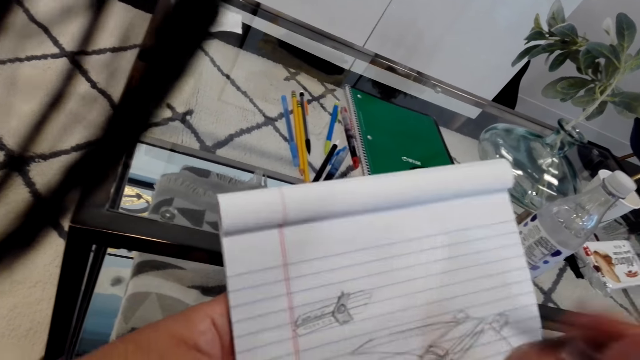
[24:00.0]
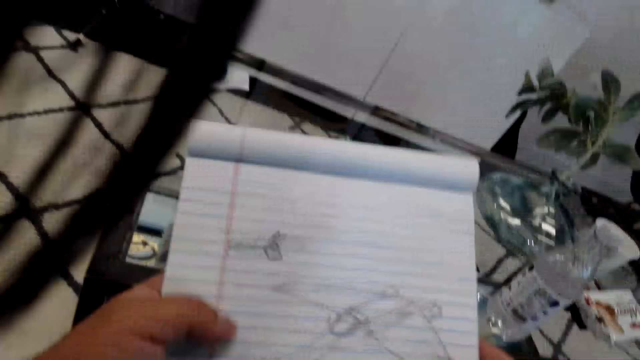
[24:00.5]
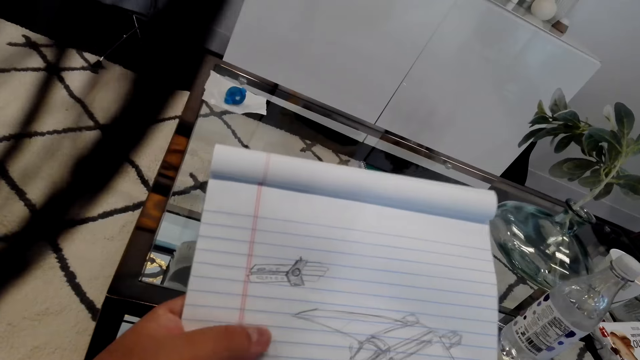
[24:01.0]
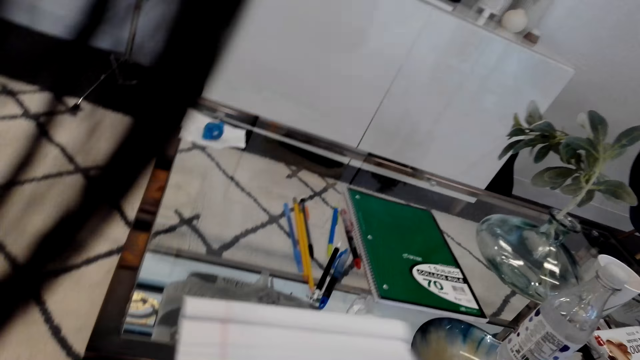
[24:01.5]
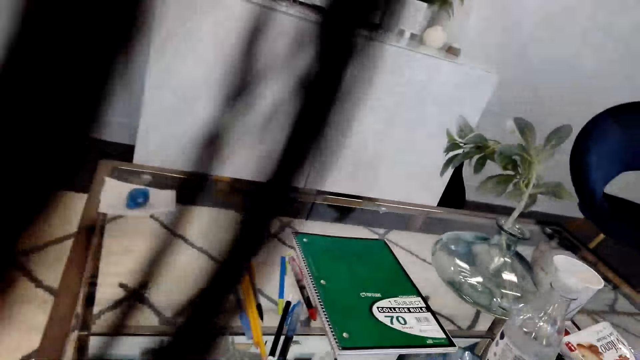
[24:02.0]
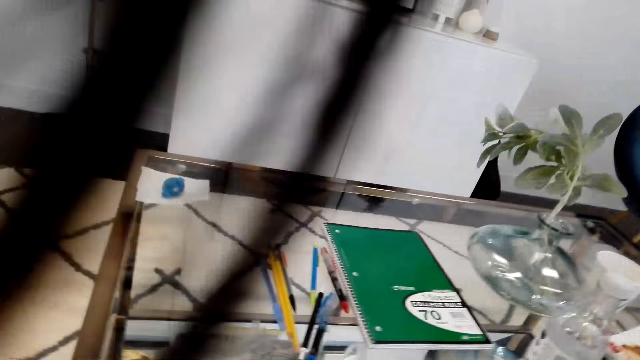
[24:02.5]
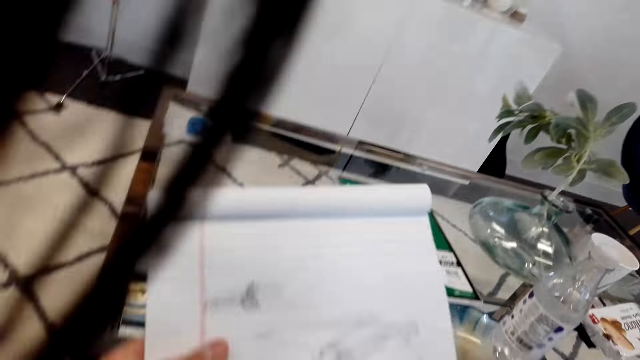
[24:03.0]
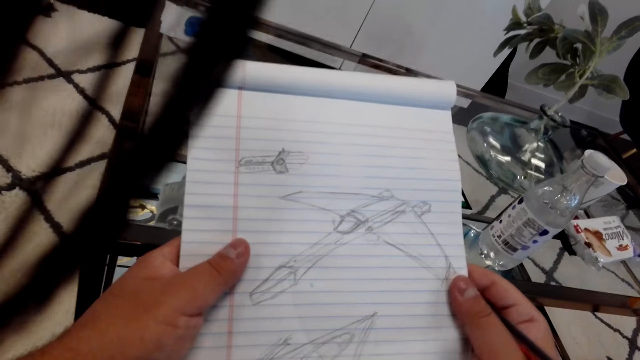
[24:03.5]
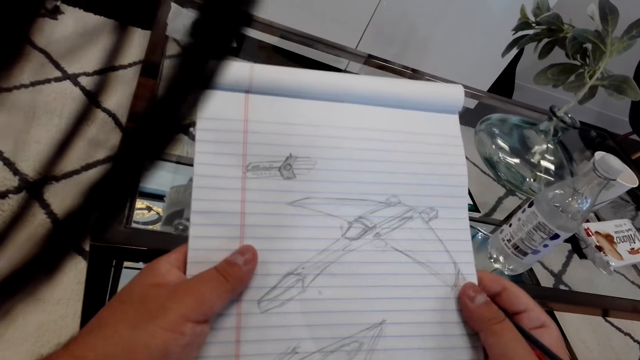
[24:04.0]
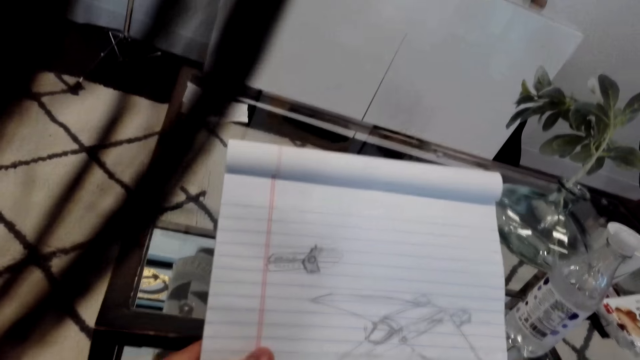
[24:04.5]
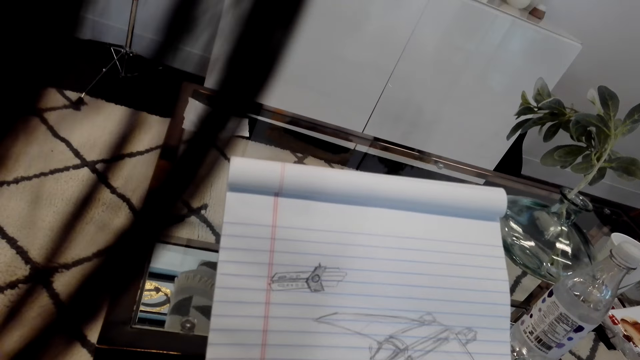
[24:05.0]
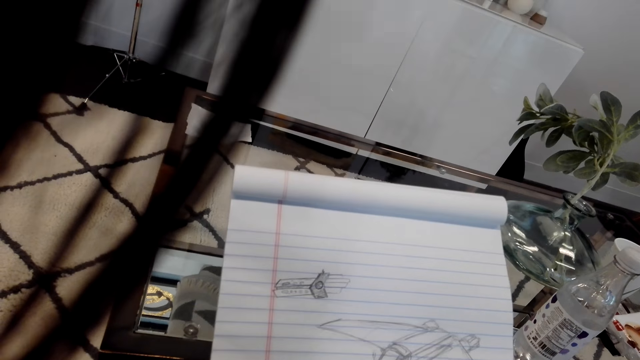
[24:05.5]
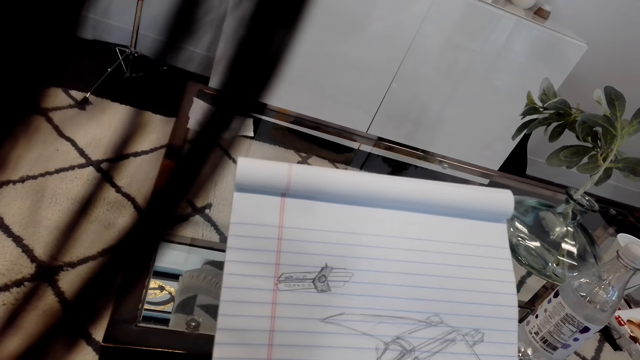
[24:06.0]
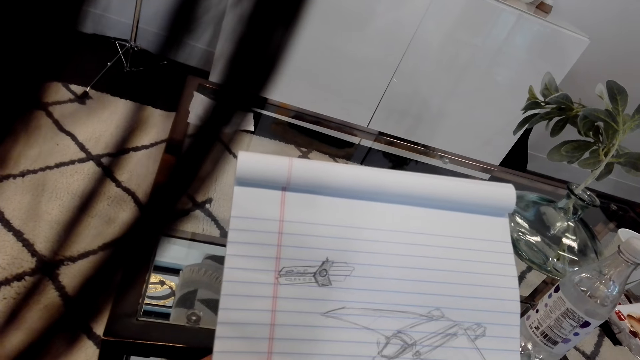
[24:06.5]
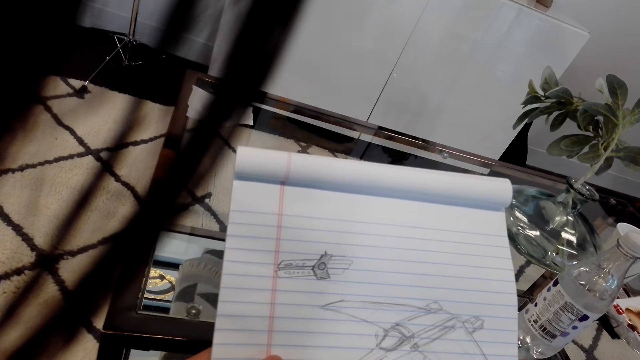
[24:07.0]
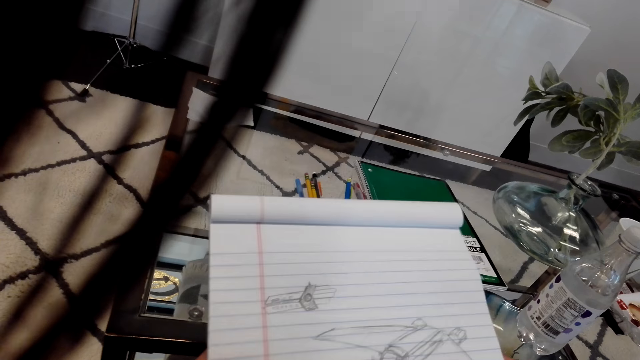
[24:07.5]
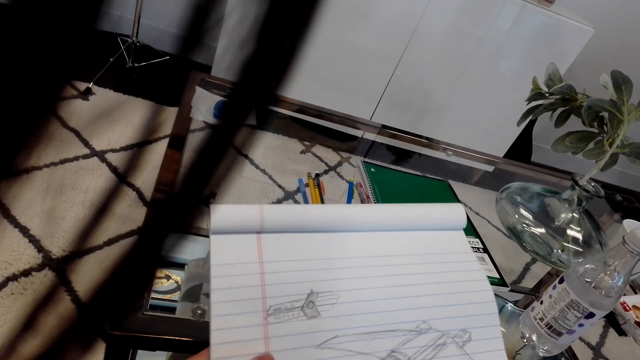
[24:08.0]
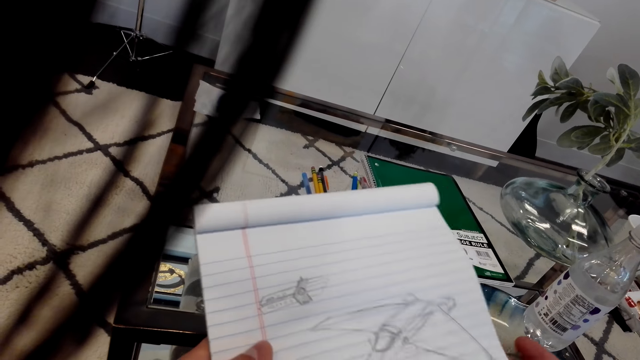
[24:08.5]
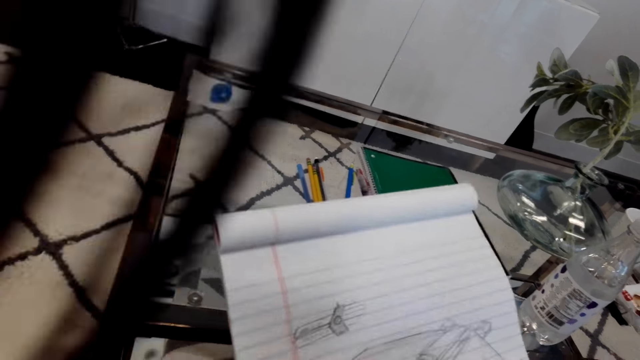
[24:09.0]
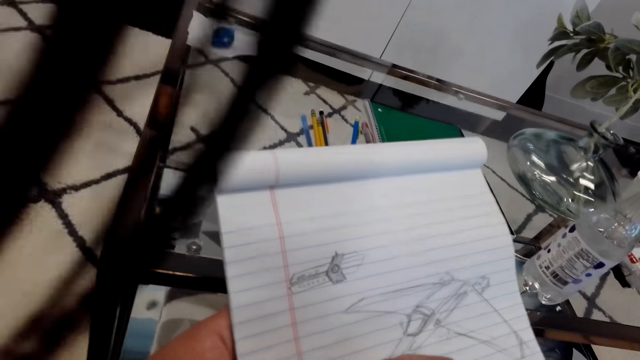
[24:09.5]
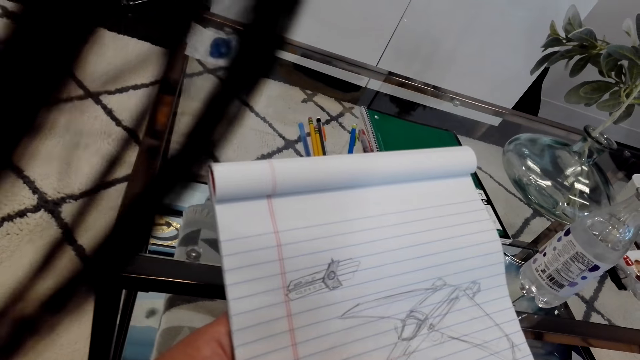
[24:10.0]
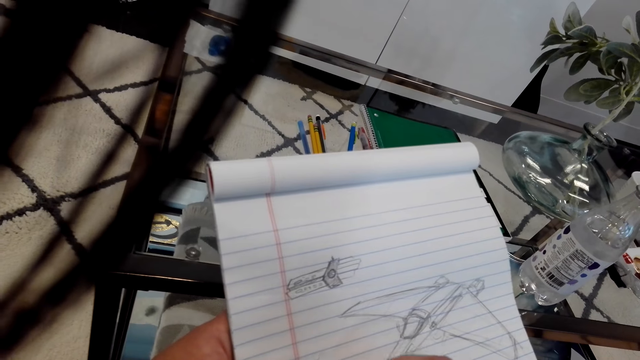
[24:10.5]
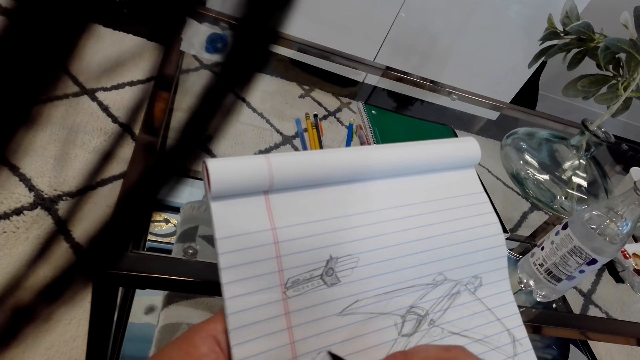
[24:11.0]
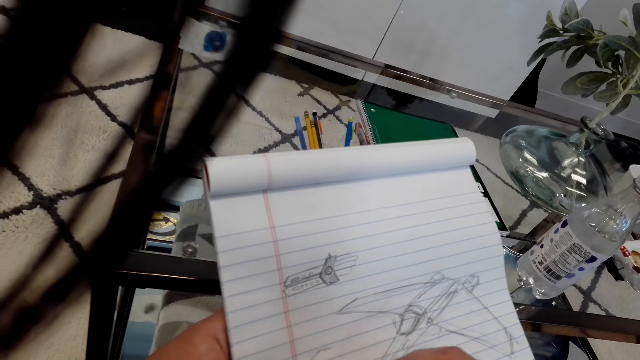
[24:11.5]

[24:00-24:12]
The camera wearer moves a book. They hold the book with hands. They look at the book on the table. They hold the book with hands. They look at the drawing on the book. They draw on the paper with the pencil.

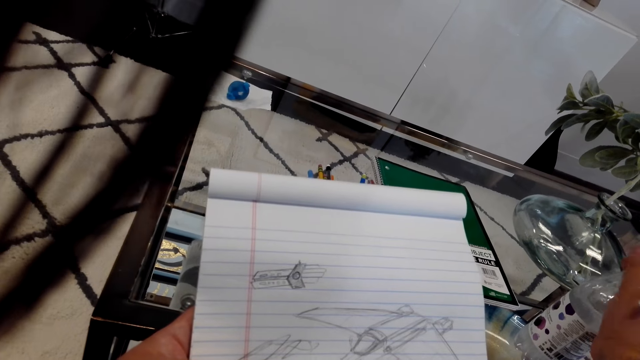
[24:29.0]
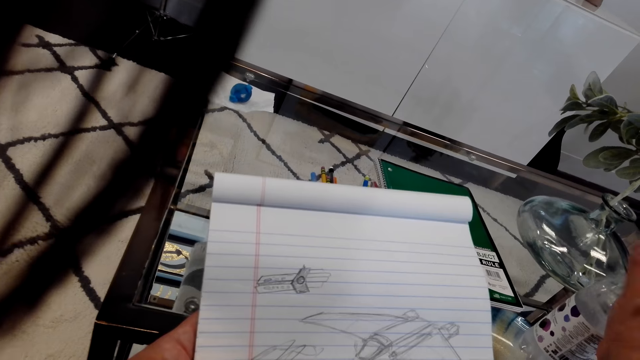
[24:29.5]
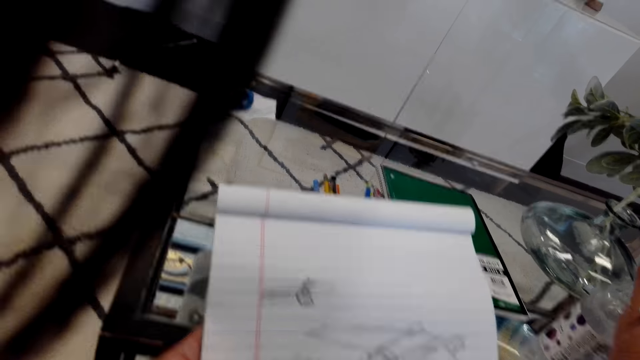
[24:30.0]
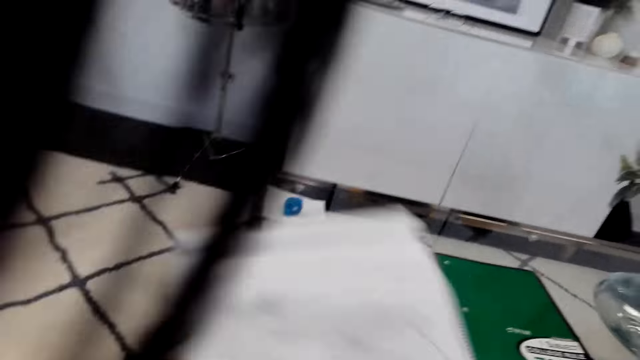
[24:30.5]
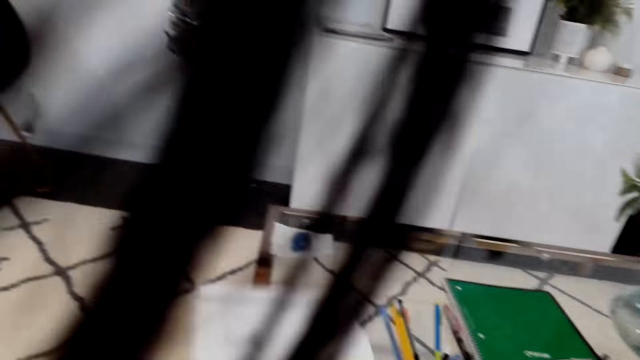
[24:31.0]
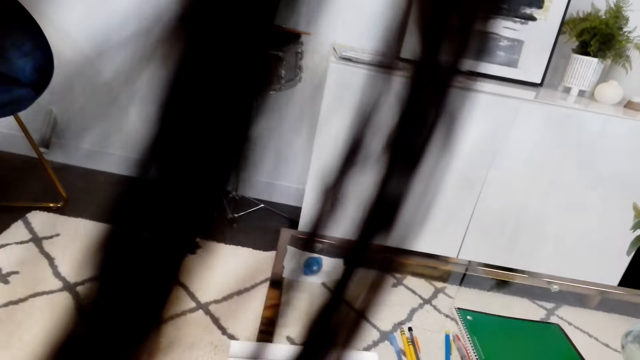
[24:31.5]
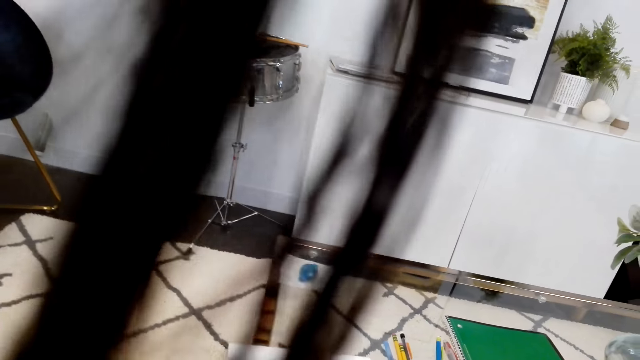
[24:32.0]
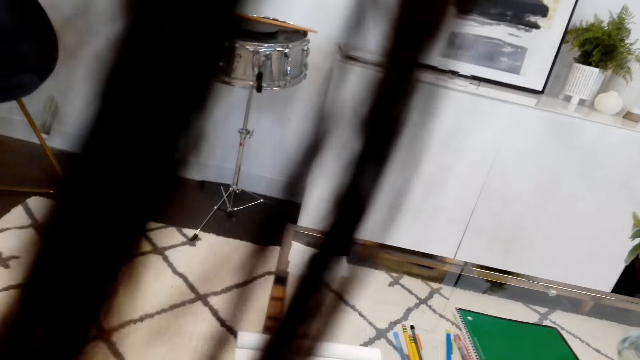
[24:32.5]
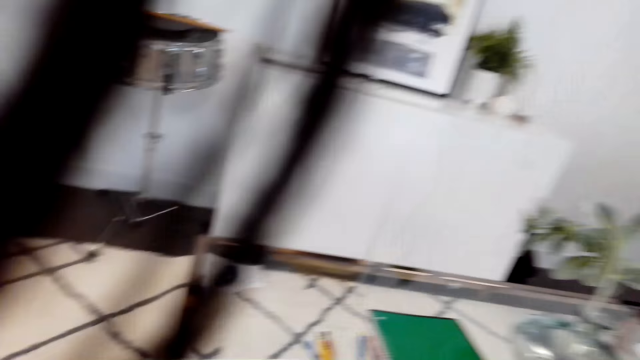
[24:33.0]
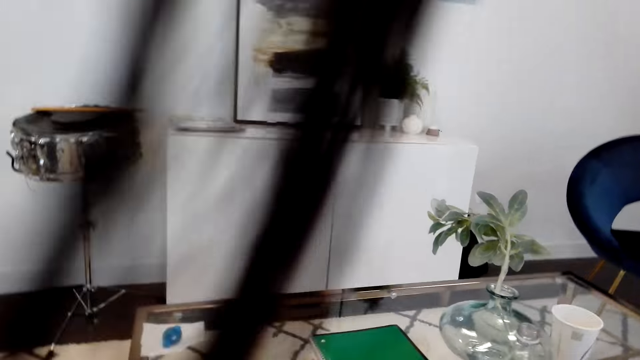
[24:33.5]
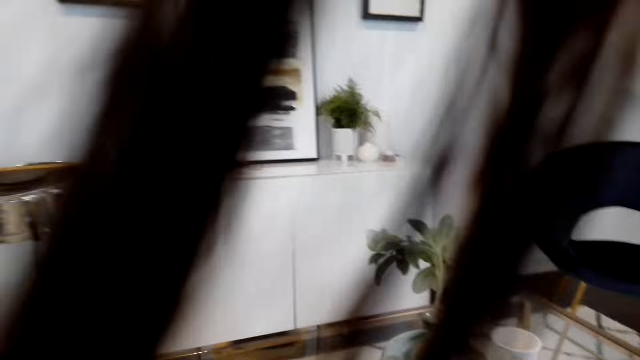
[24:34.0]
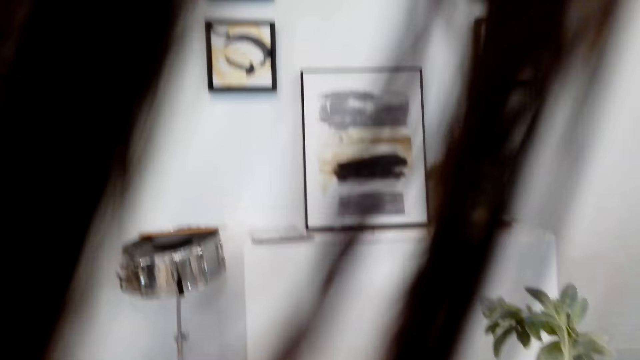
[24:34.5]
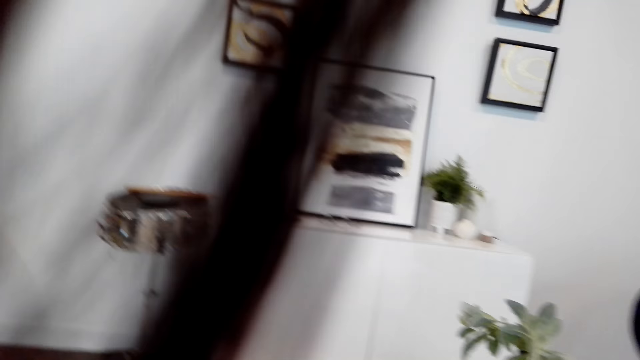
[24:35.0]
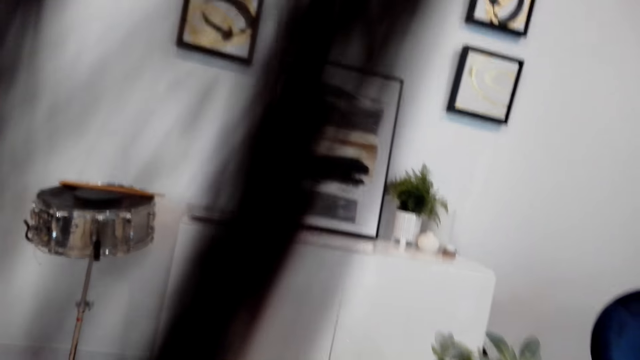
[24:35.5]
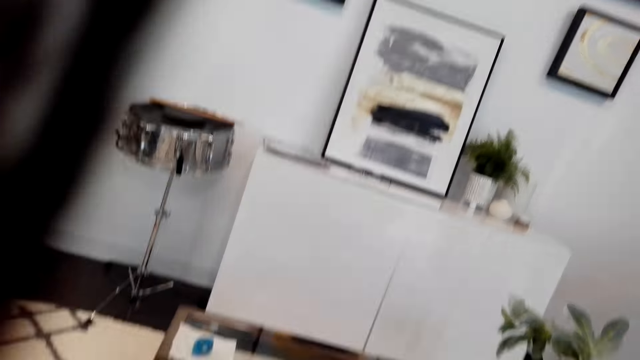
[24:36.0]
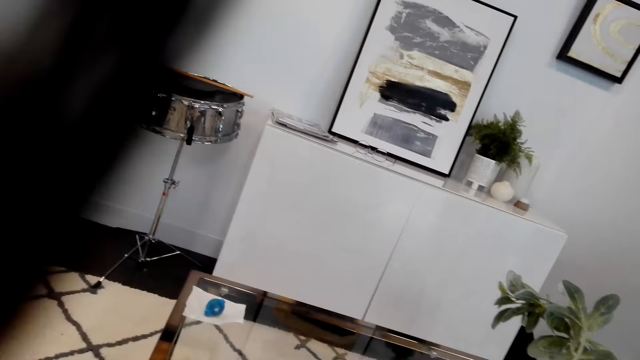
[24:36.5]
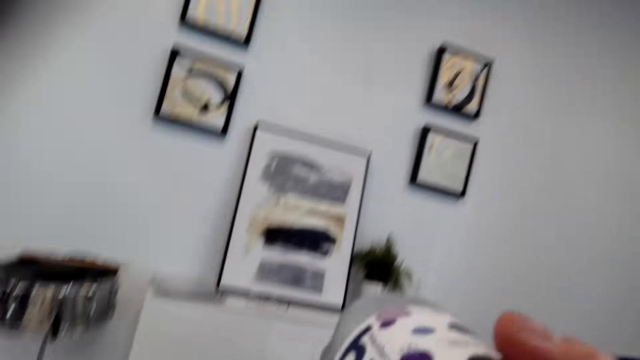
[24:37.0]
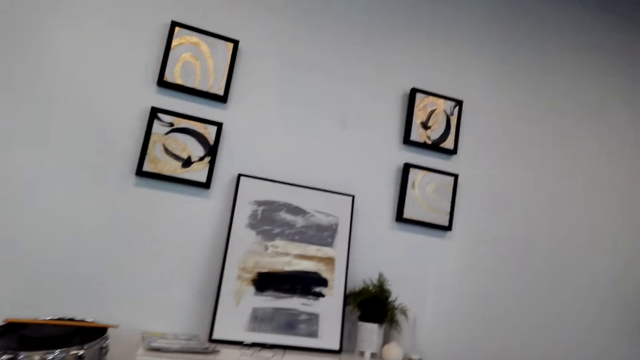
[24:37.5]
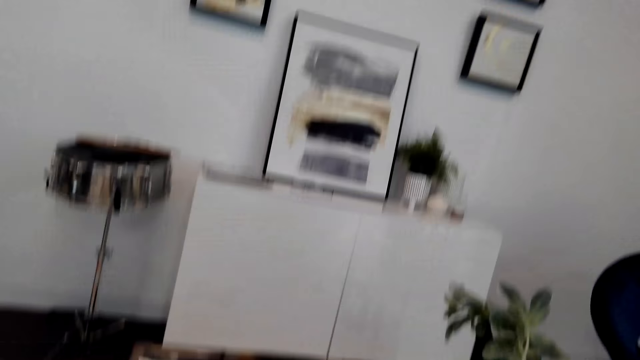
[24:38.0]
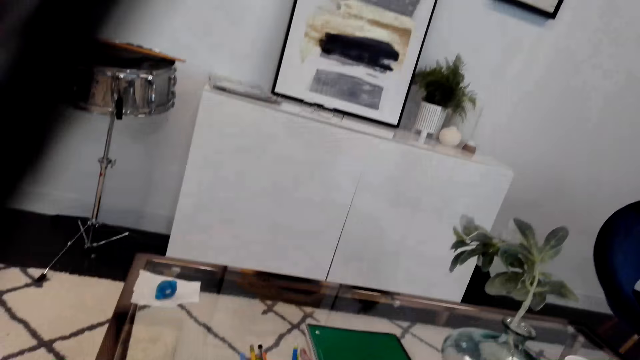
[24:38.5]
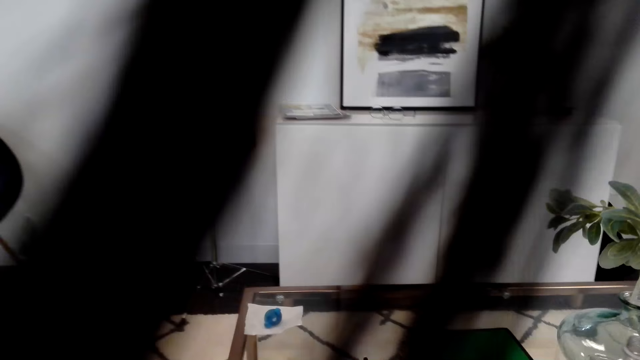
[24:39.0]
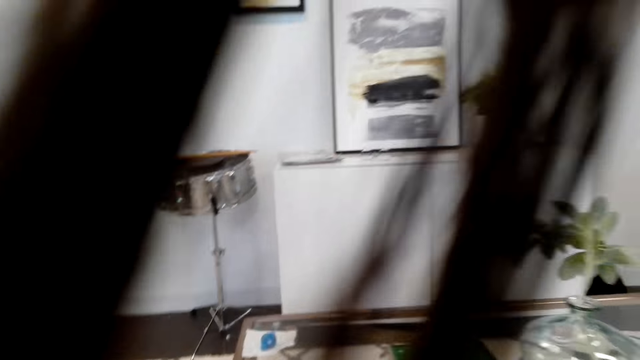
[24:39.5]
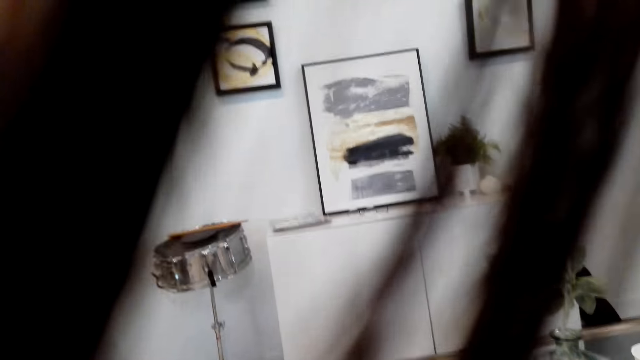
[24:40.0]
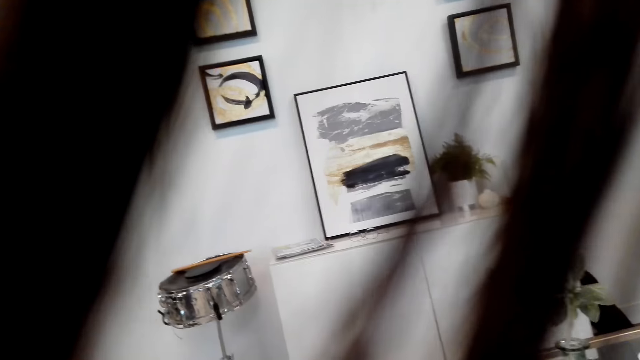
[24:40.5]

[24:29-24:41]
The camera wearer looks at the wall. They put down a book. They drink water. They look at the wall.
